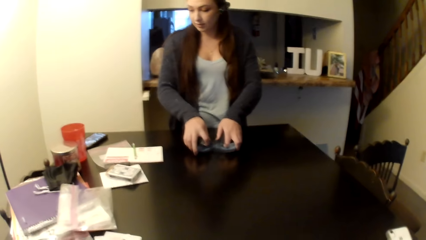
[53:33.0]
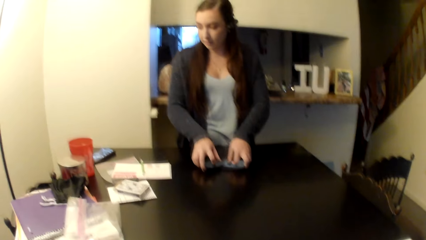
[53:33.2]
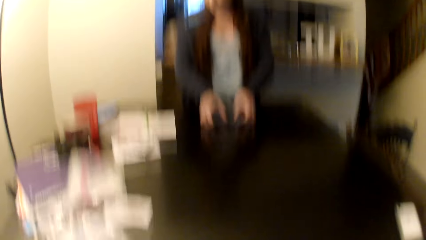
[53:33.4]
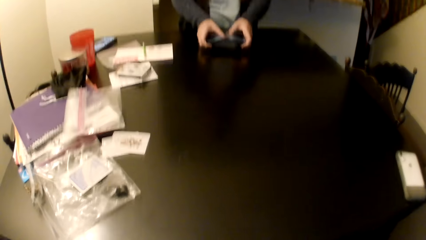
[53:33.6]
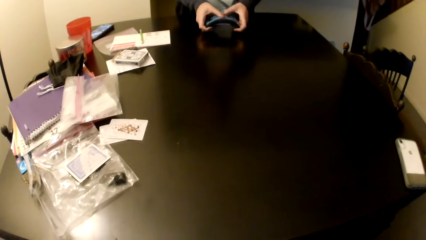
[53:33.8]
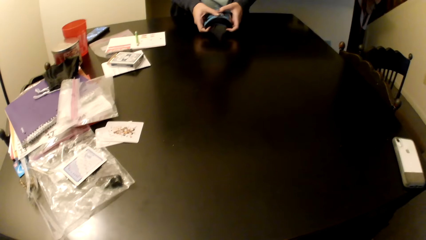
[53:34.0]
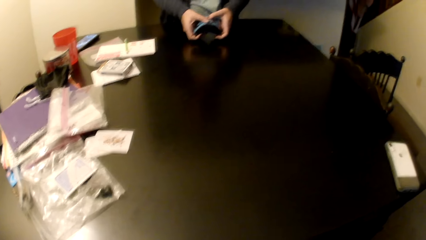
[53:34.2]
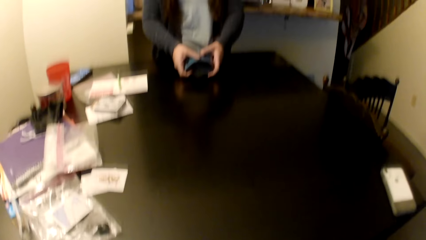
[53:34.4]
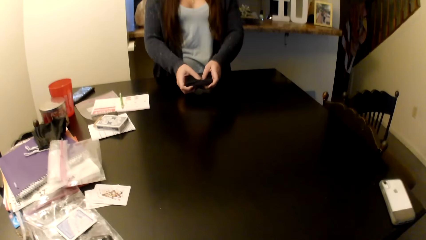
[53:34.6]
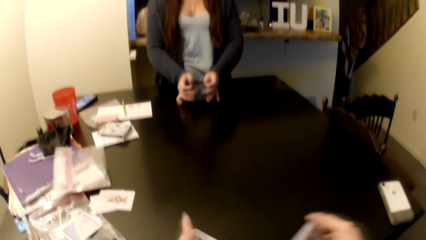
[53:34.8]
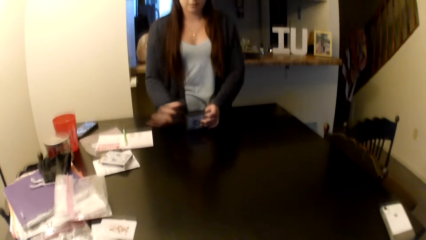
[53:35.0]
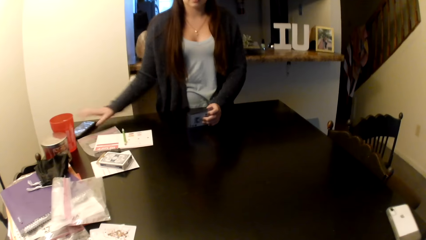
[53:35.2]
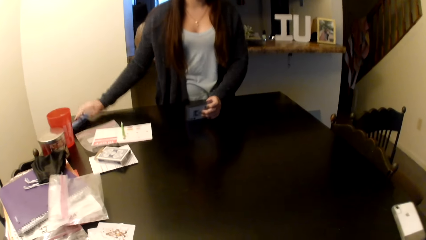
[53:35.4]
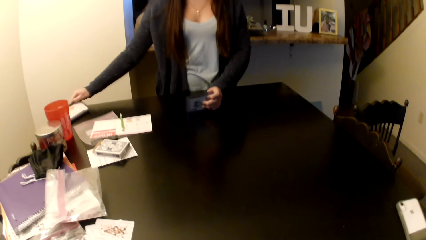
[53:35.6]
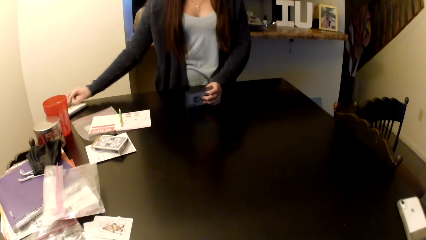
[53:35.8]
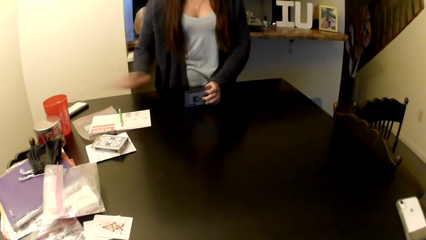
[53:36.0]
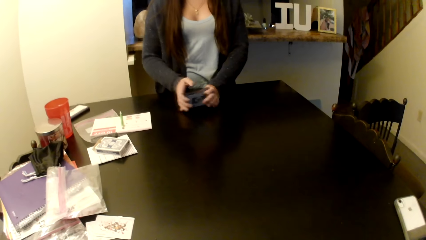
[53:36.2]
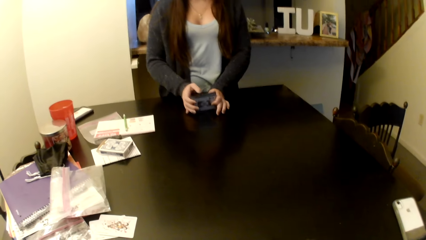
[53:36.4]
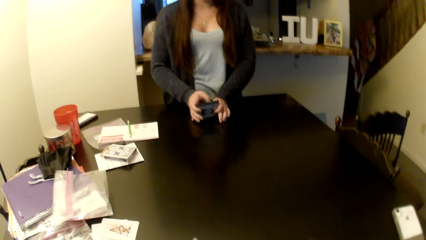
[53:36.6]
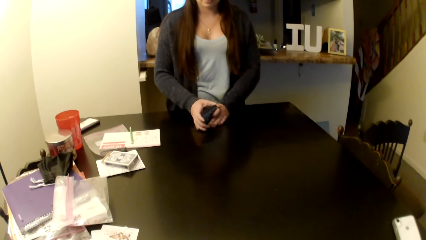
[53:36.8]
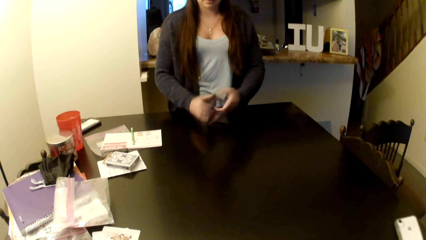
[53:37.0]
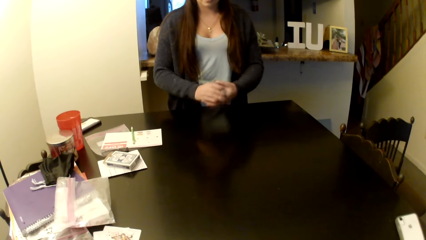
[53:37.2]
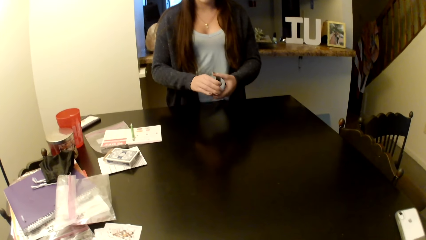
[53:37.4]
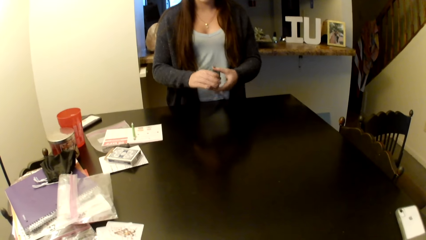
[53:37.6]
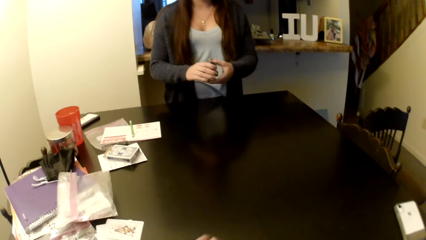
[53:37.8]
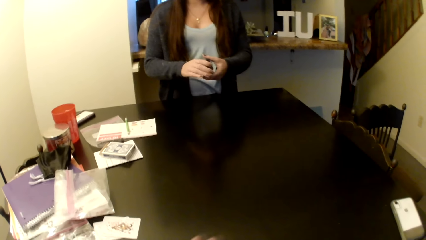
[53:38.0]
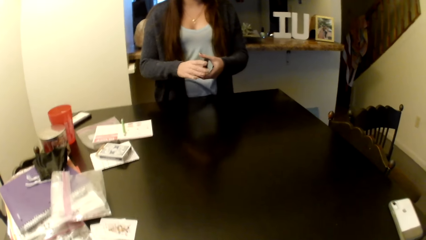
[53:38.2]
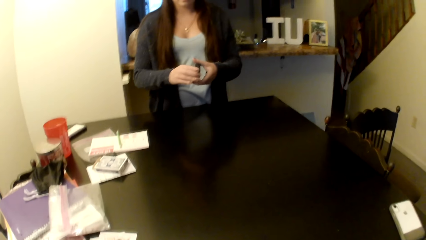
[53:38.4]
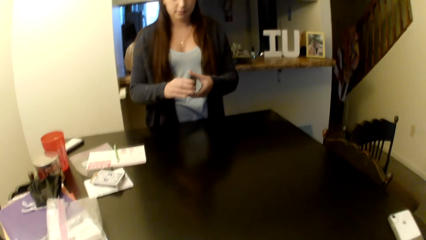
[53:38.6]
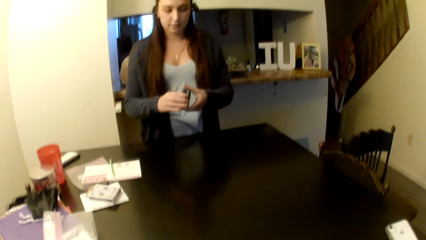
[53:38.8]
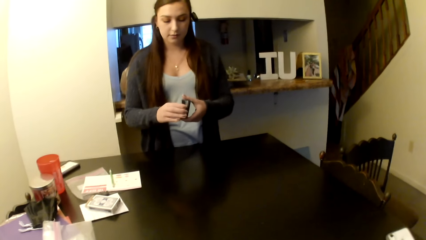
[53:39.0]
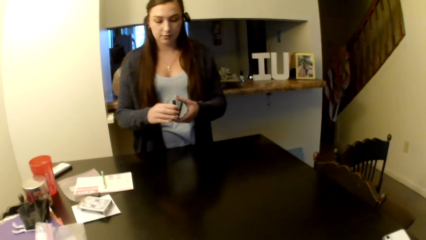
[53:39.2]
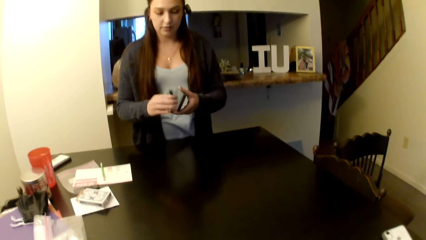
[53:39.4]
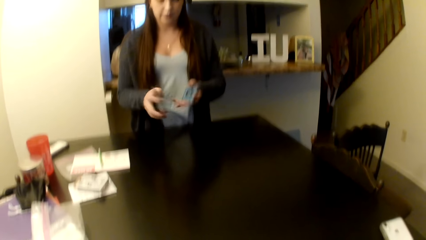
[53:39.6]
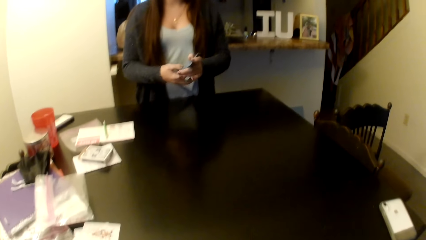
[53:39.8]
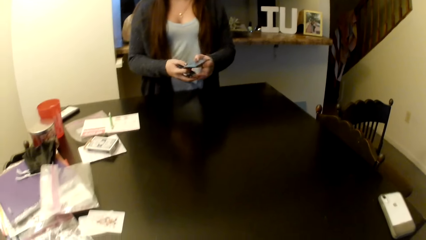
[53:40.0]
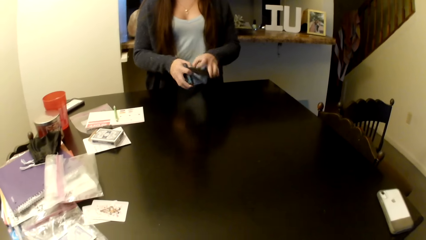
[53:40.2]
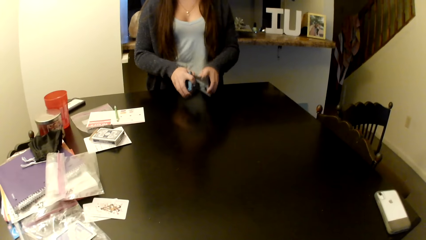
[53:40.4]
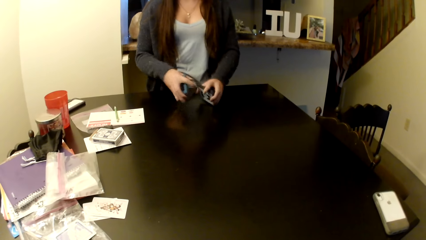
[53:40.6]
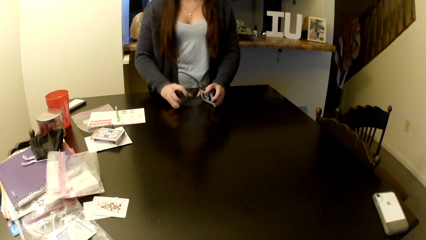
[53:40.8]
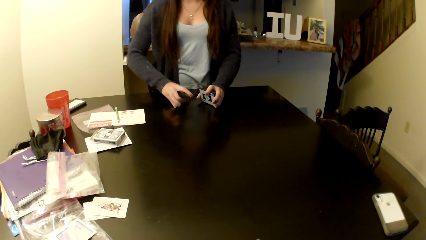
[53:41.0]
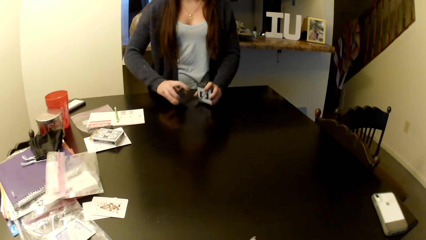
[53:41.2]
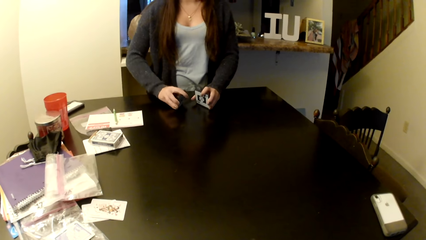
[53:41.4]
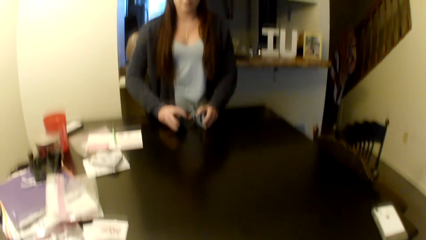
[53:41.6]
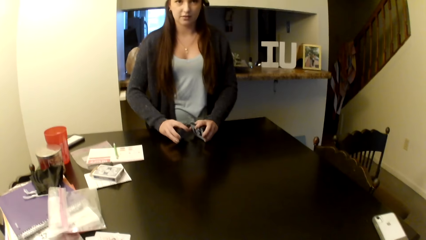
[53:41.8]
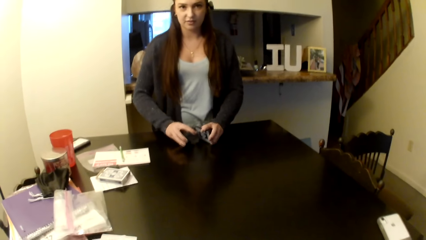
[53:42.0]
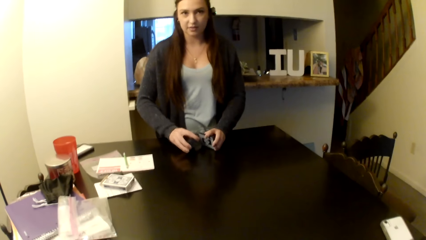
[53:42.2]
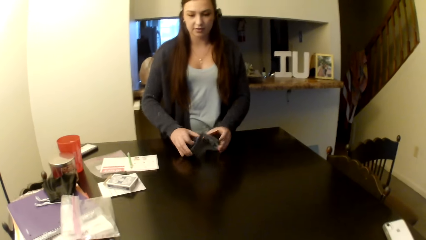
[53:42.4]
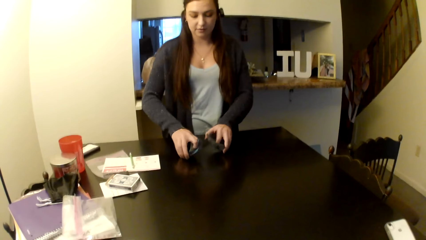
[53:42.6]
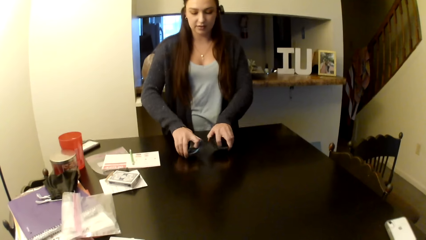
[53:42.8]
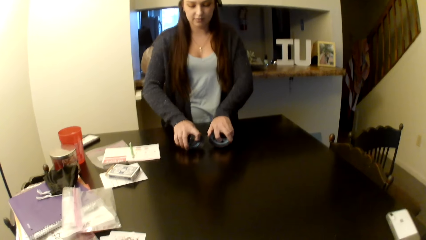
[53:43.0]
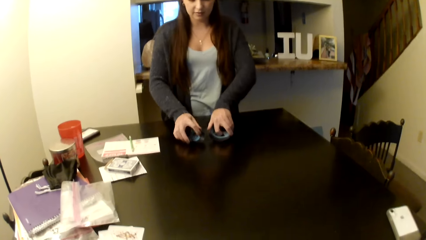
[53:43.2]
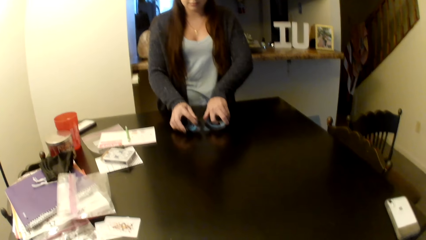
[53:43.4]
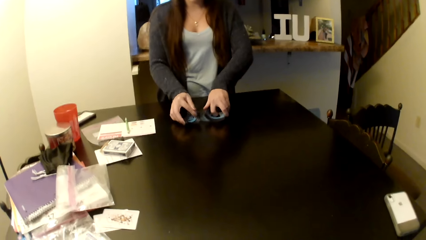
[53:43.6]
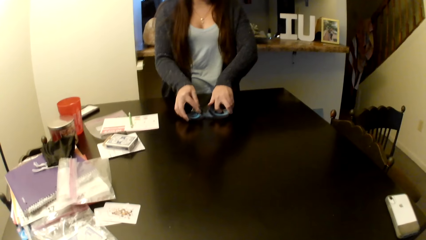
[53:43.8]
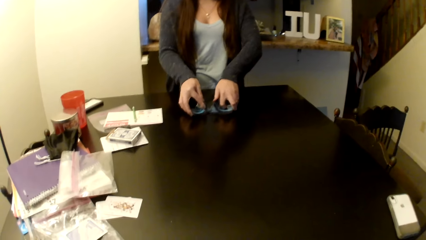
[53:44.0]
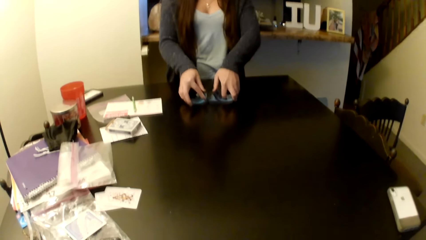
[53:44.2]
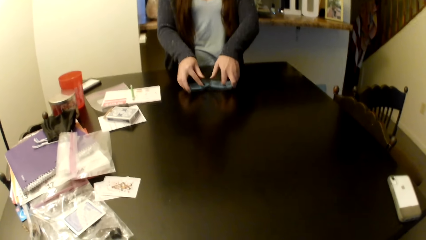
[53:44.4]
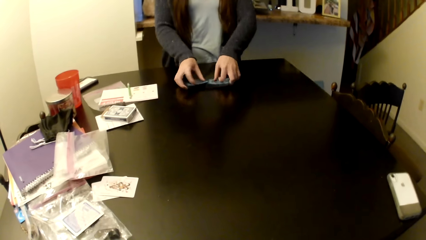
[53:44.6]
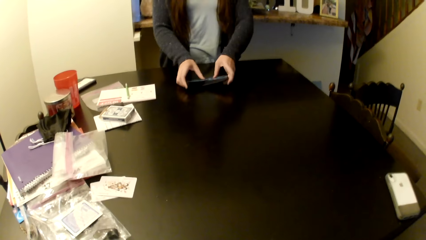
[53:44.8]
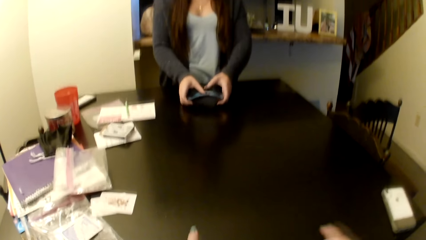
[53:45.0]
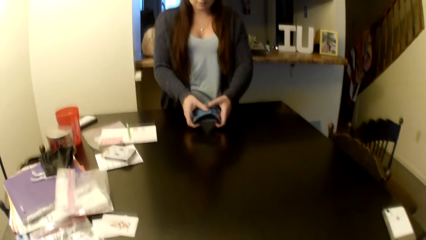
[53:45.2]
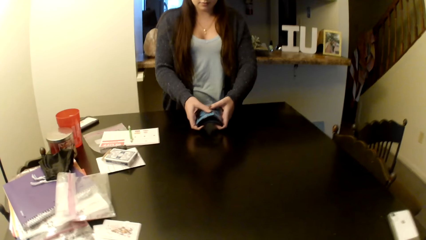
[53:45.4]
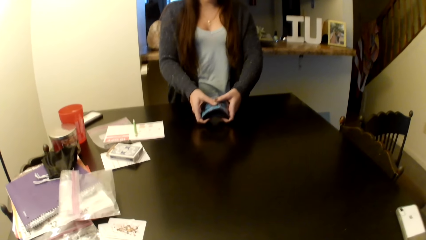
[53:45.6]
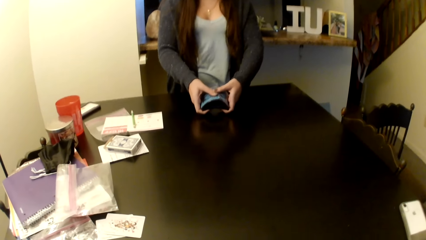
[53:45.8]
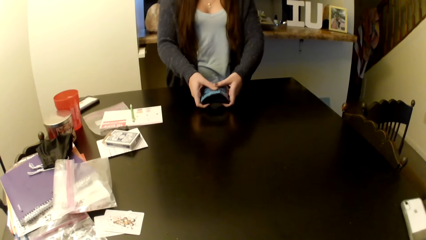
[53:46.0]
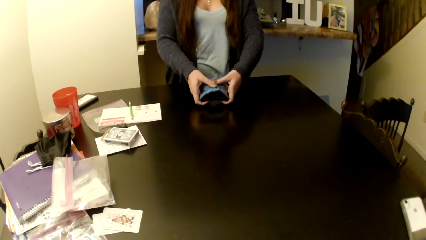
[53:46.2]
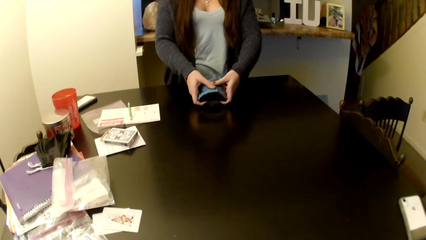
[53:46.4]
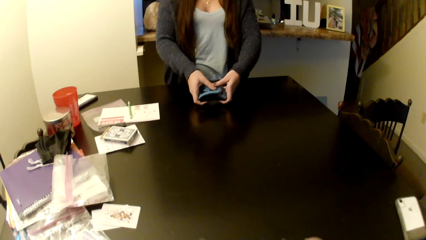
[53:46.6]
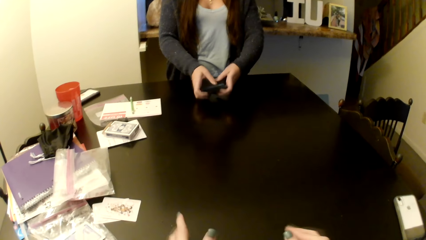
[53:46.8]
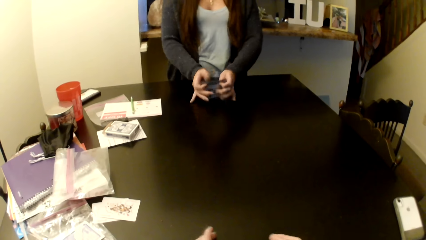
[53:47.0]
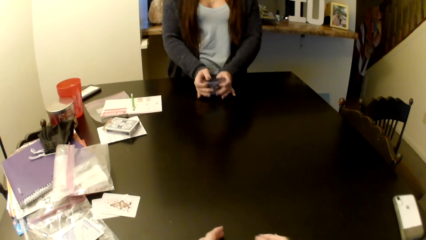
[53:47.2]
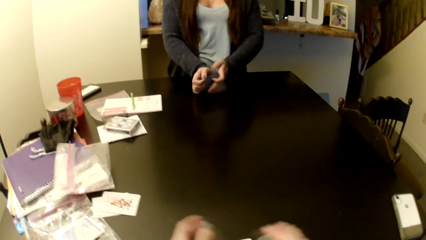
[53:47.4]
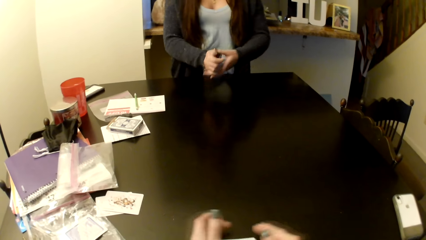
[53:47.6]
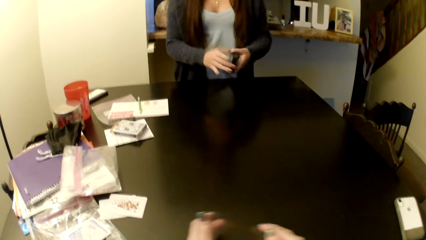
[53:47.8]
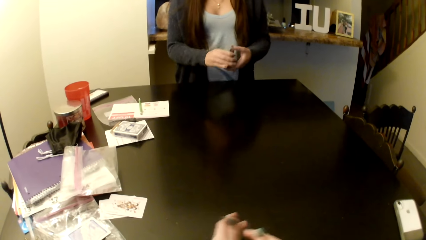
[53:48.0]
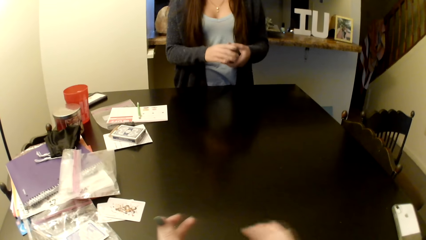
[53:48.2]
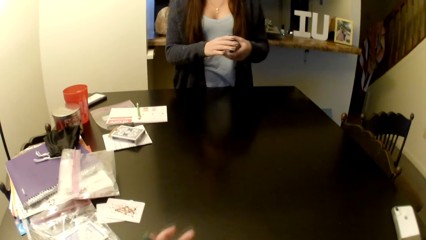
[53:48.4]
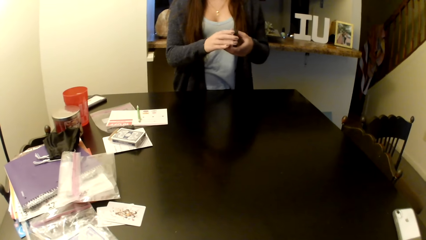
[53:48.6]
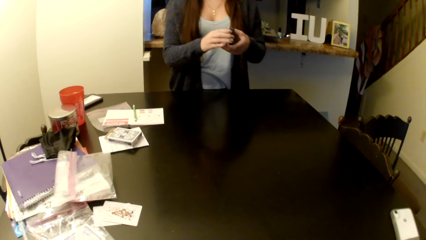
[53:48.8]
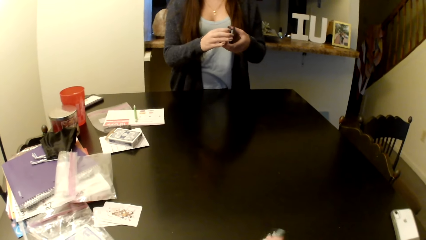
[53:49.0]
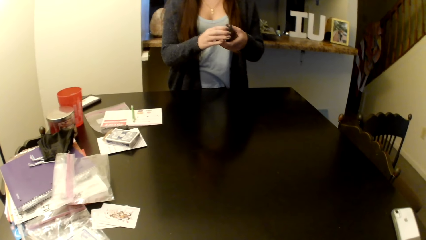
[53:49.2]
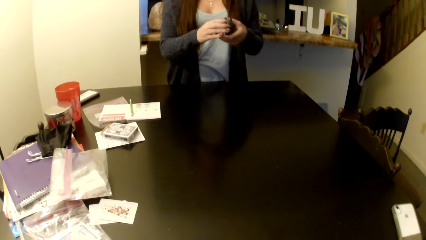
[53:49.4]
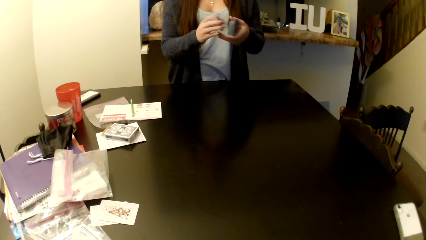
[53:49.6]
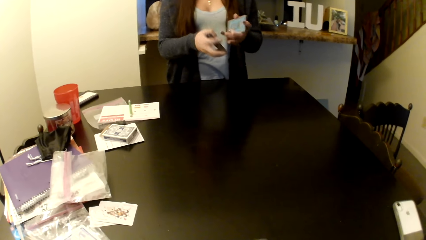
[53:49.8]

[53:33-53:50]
A person flips her phone on the table and picks up the cards. The camera wearer shuffles her cards. The person shuffles the cards on the table and picks up the cards.
